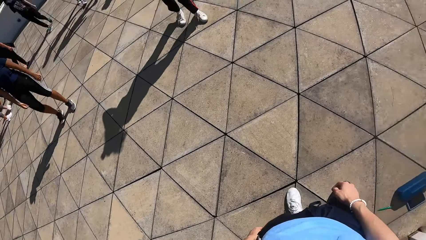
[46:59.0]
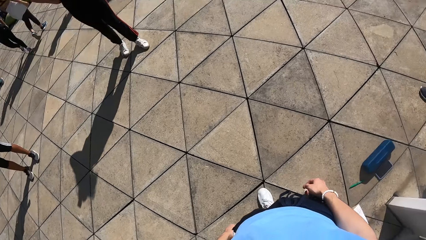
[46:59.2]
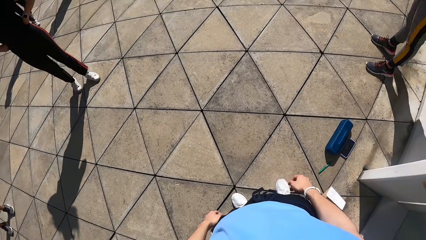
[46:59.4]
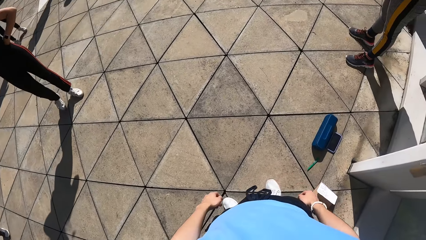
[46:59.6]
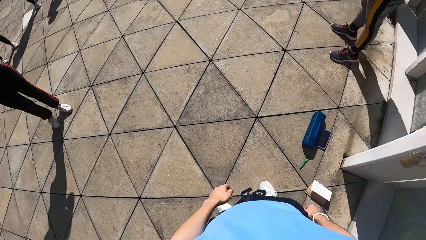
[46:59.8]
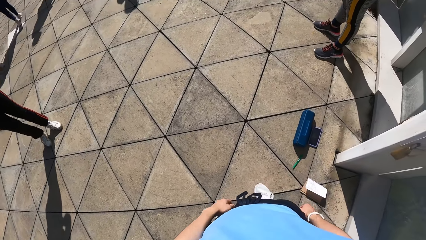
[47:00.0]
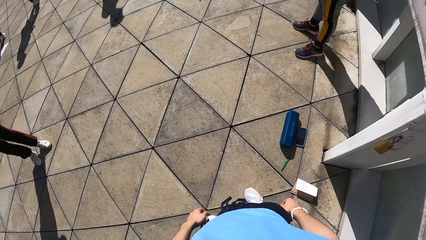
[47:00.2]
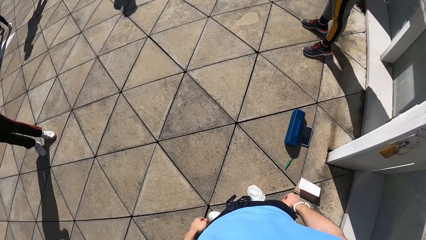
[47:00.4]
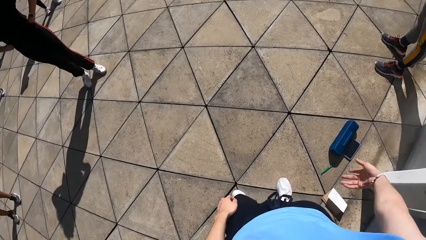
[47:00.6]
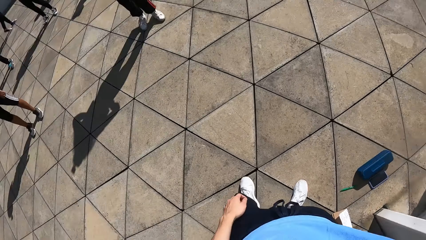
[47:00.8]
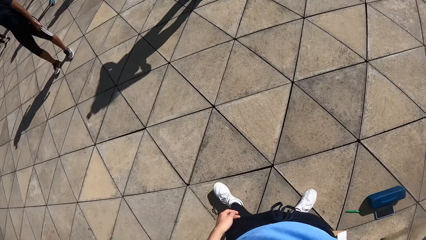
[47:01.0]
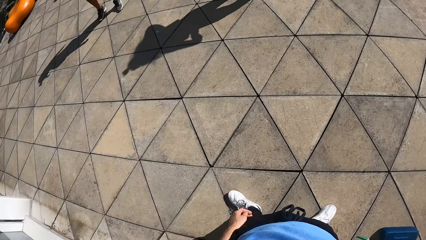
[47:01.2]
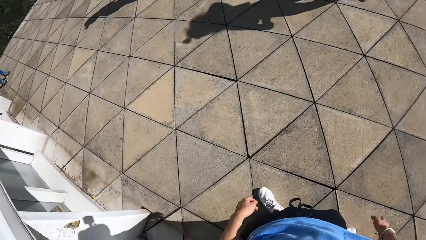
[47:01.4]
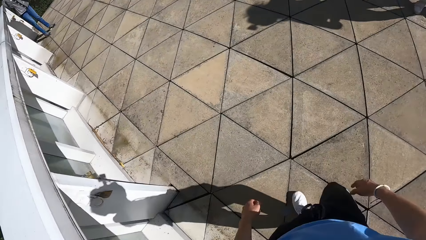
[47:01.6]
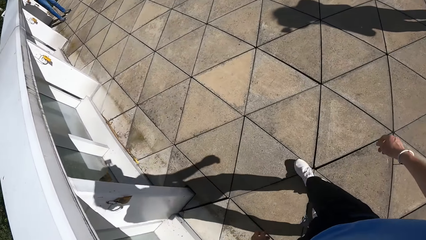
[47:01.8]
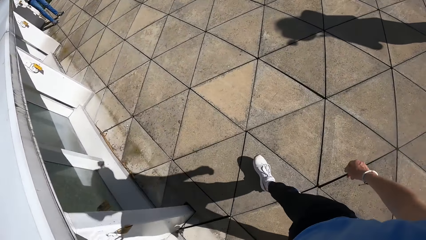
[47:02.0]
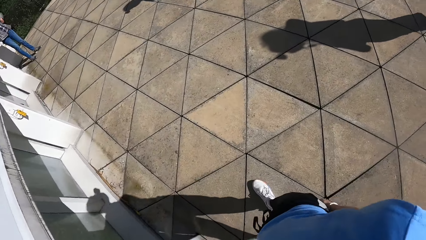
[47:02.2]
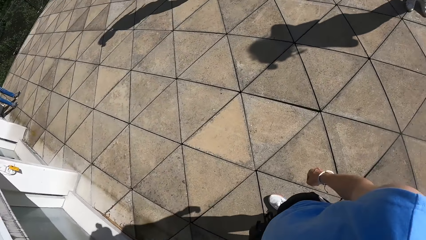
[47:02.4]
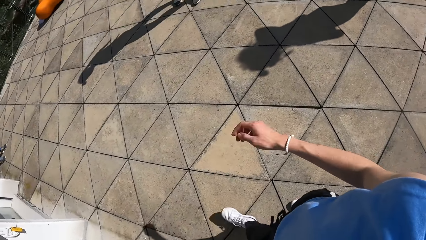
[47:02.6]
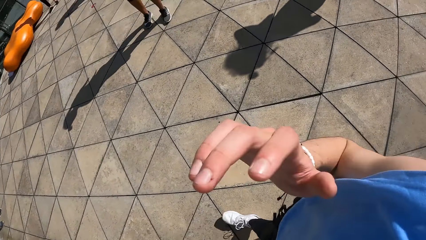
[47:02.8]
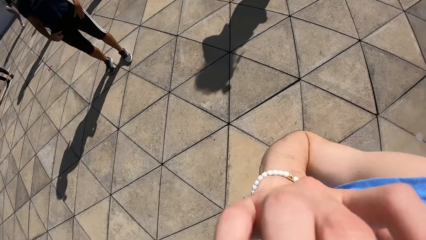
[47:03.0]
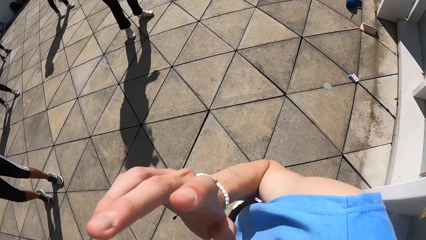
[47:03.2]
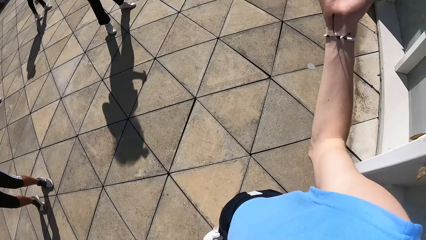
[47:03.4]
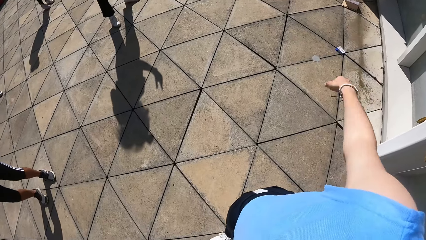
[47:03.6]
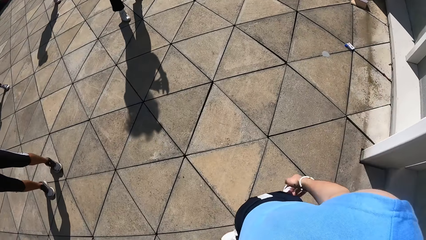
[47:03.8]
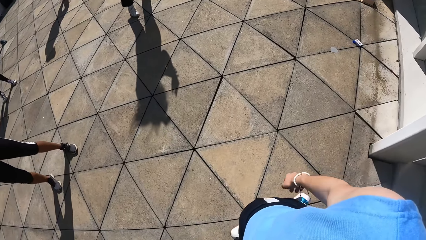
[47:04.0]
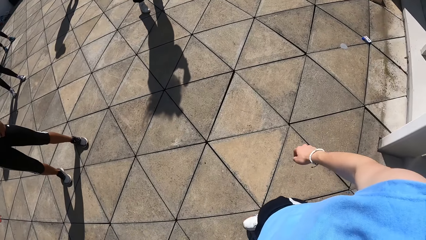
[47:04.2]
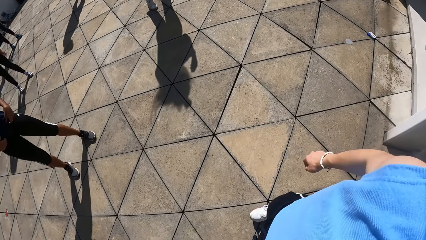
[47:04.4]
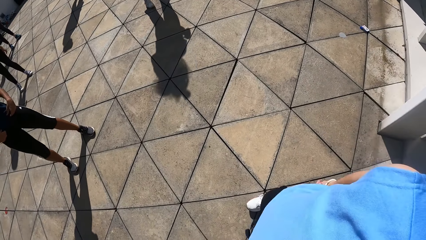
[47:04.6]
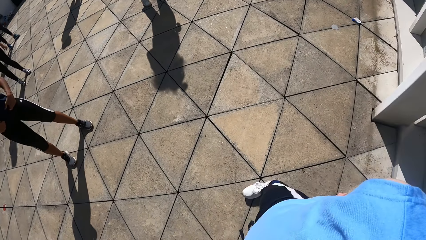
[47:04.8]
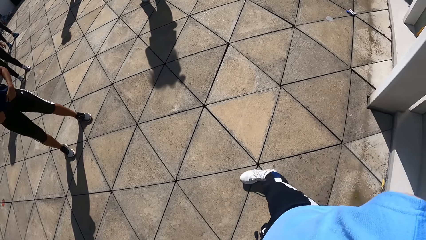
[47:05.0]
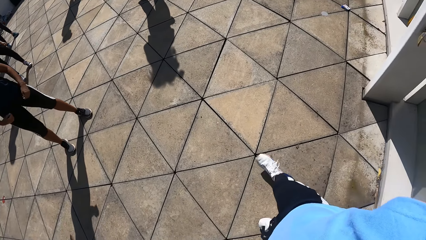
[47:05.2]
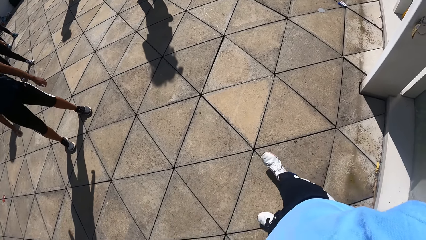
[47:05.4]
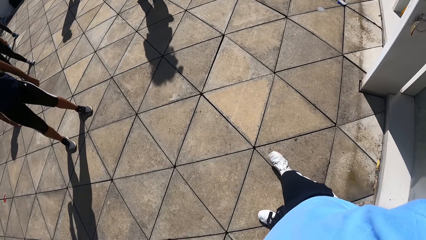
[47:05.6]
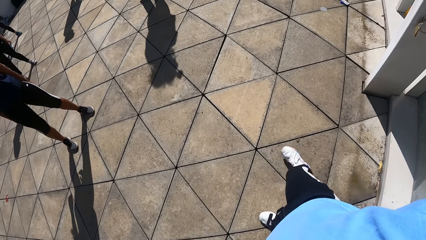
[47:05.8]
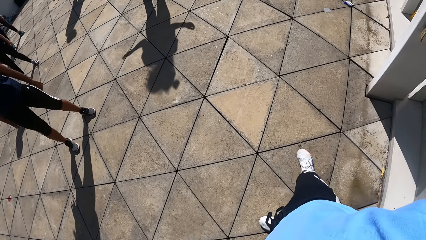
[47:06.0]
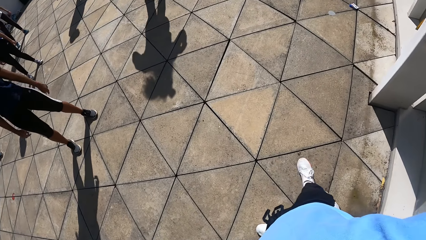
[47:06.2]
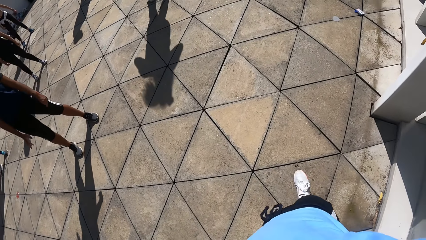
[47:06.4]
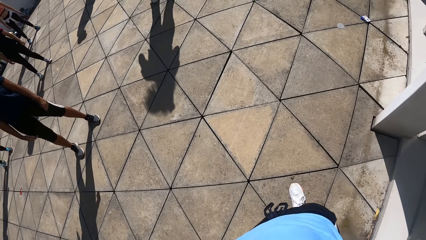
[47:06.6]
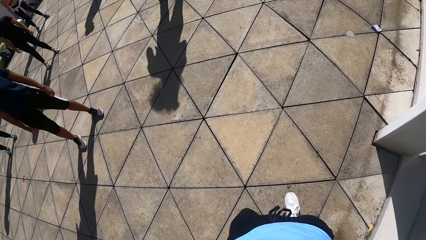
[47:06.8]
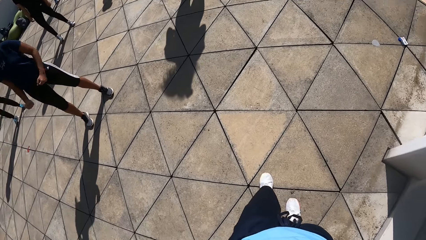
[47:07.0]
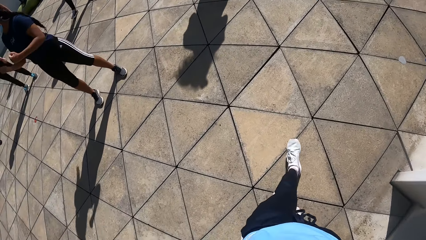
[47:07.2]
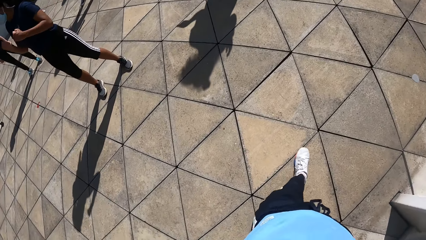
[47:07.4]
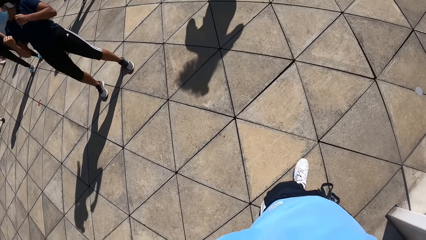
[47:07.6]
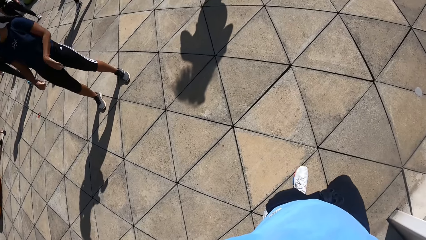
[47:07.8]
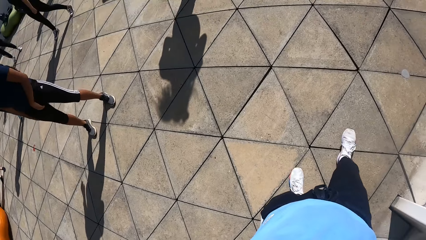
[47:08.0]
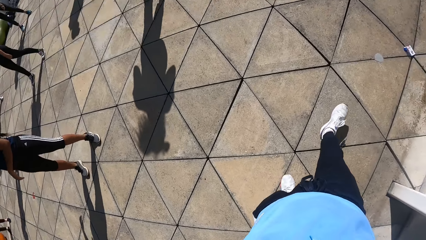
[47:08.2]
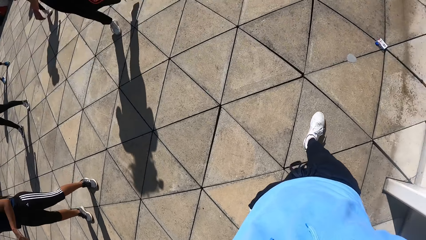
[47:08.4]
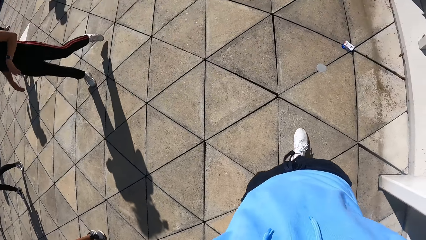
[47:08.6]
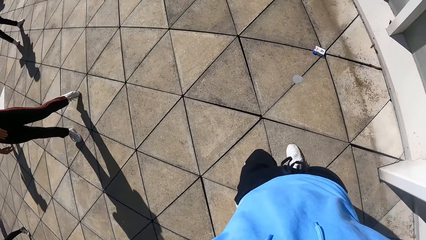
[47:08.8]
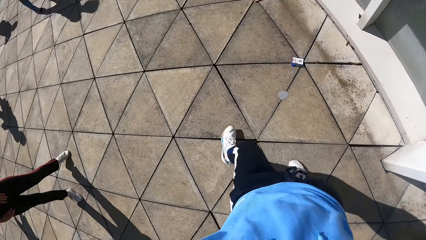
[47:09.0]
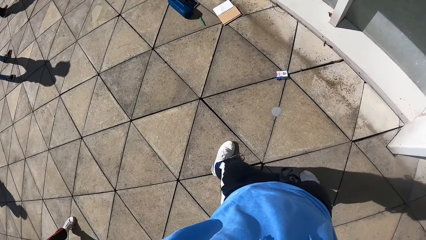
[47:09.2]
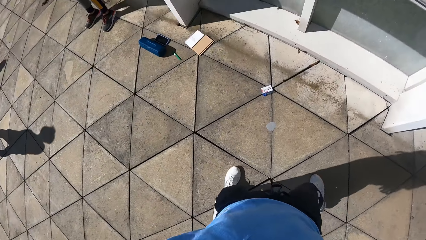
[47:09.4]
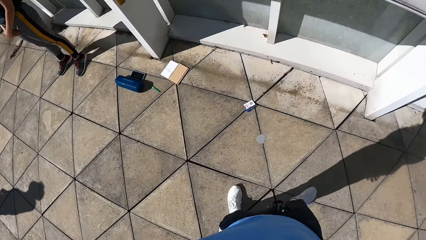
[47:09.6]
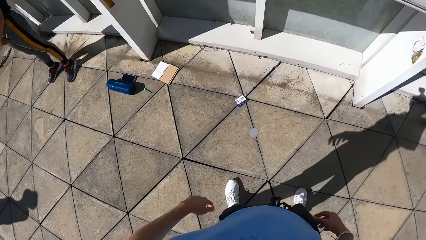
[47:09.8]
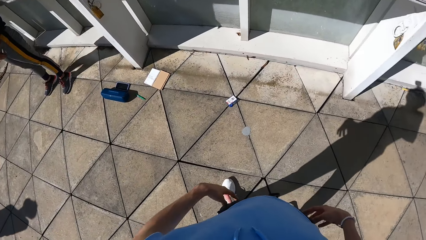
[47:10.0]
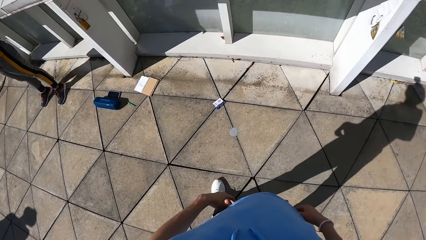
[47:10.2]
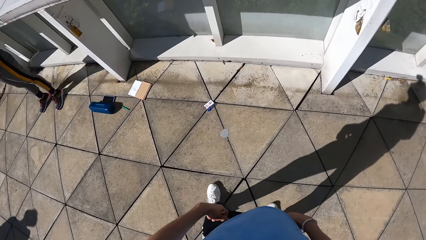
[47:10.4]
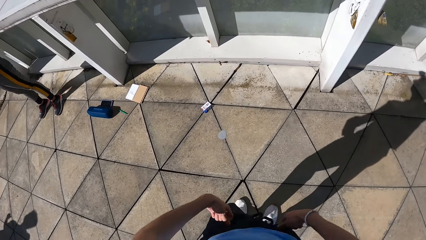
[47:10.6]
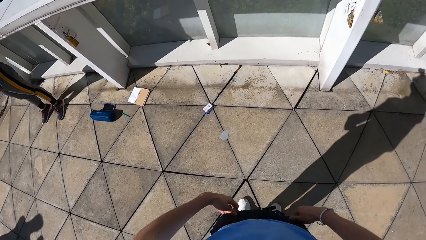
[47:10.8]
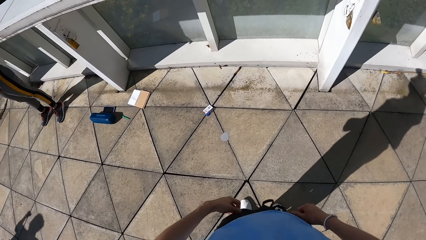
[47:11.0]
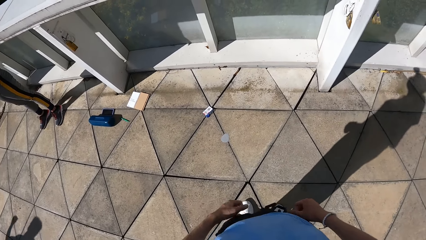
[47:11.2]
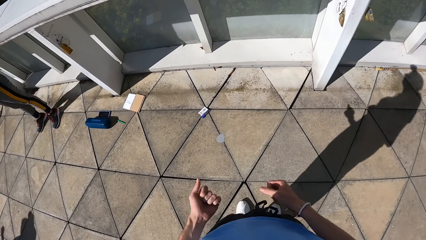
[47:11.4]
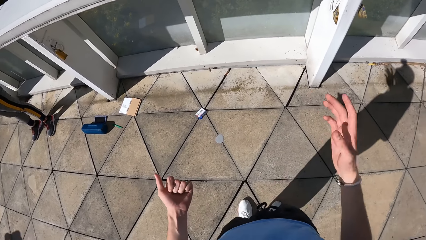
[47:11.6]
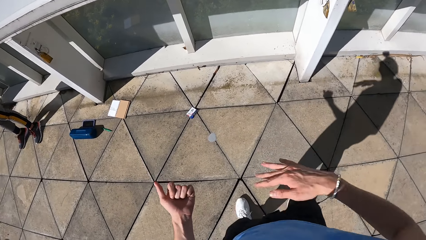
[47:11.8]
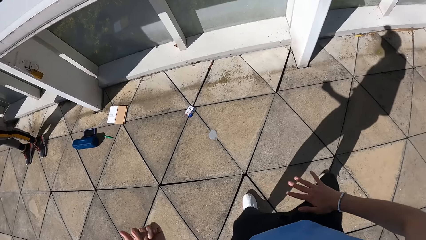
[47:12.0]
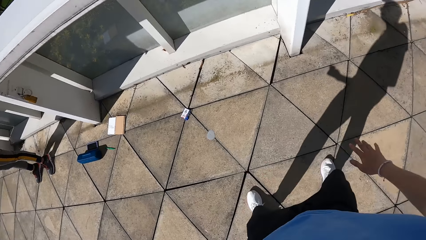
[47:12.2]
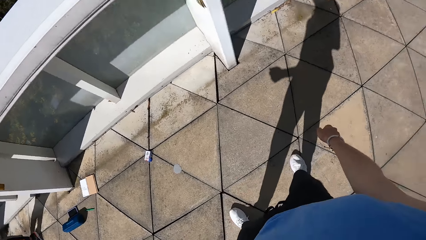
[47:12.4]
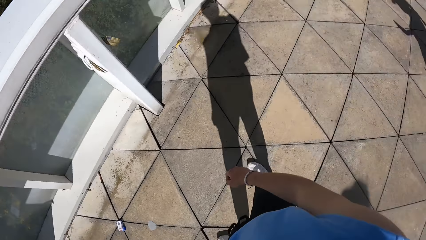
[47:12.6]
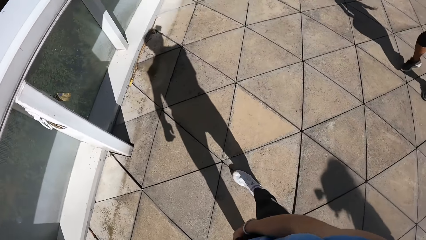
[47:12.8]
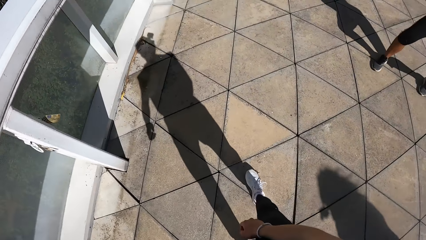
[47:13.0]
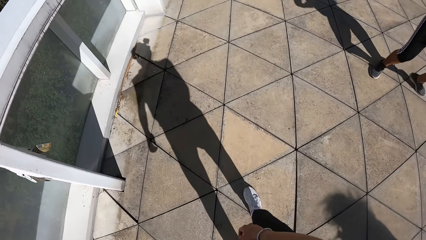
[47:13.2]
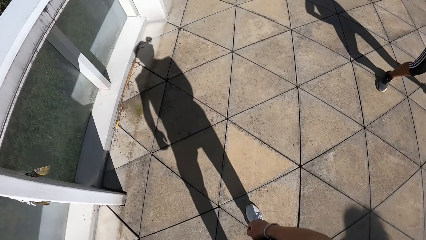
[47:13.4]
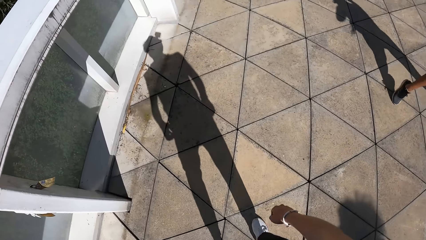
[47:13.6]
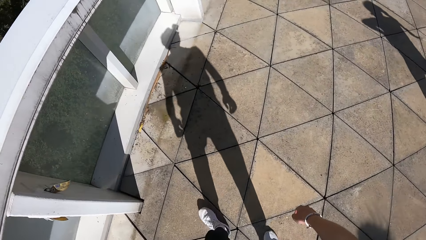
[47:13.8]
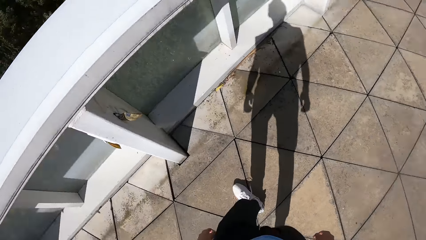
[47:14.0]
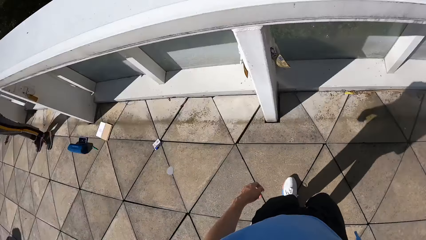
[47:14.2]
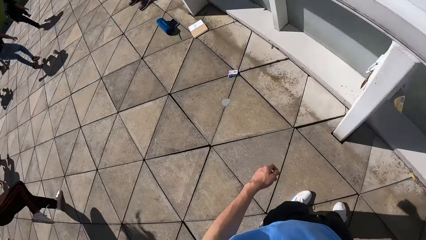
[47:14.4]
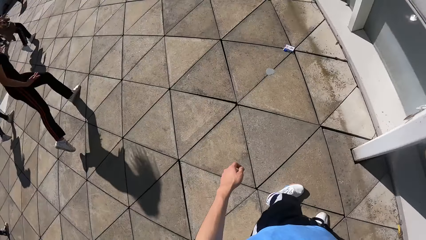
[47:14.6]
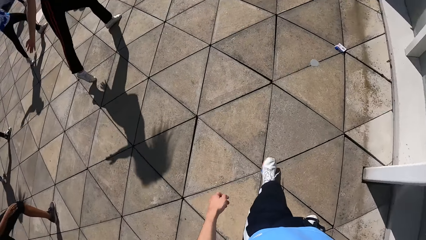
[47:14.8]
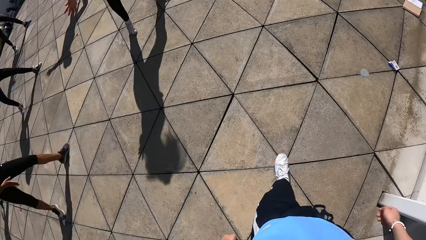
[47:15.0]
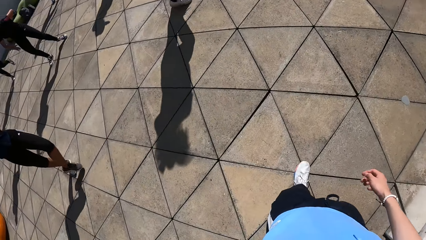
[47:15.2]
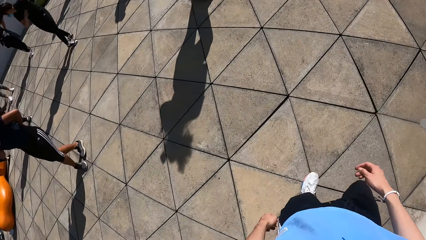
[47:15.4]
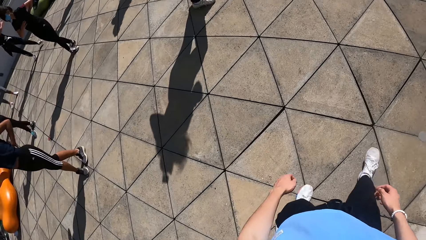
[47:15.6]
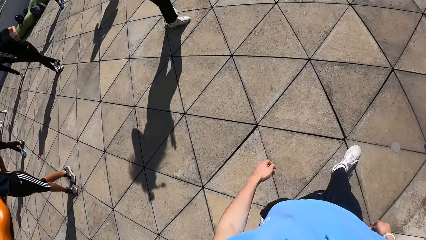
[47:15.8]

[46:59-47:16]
The camera wearer moves the right leg. They look around. They look at the right hand. They walk around. They adjust the camera with the right hand. They move the right hand. They look at the right hand. They move the right leg. They walk around. They look at the wall. They hold the trouser pockets with both hands. They turn the right hand. They look around.
